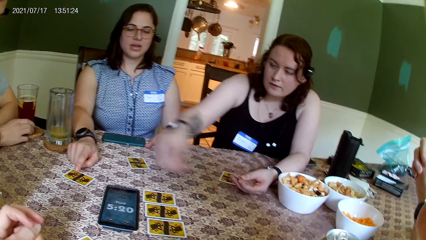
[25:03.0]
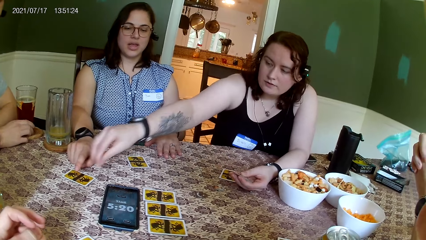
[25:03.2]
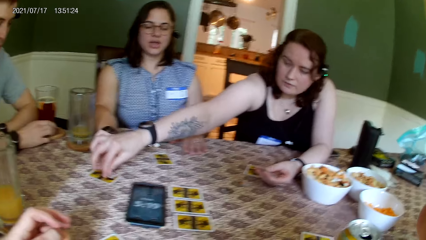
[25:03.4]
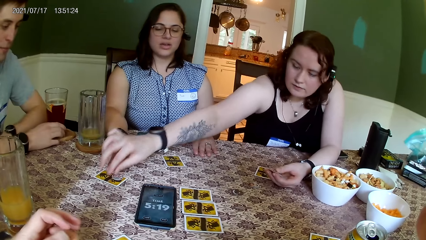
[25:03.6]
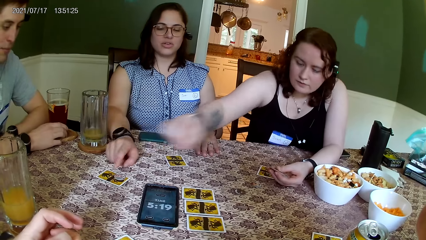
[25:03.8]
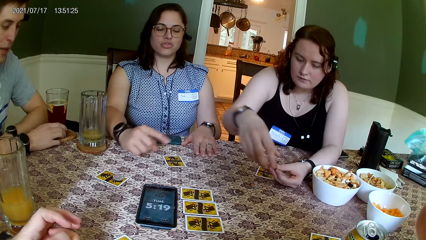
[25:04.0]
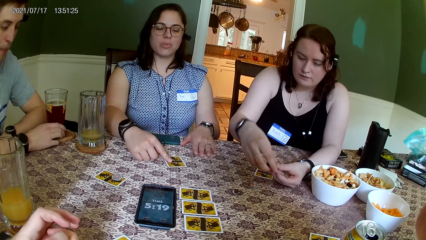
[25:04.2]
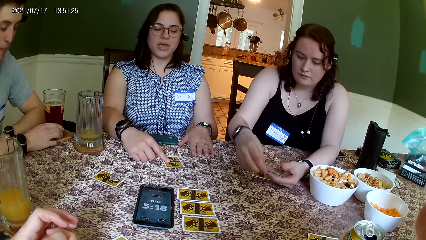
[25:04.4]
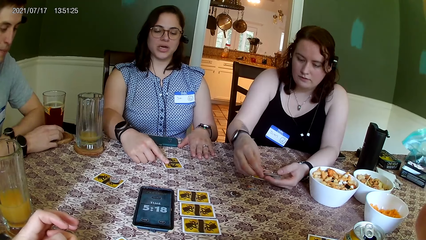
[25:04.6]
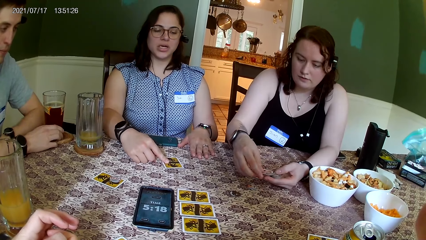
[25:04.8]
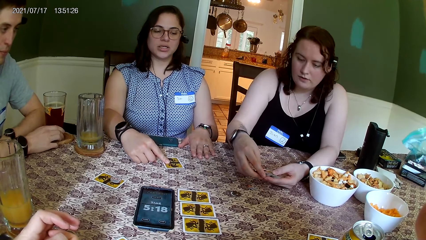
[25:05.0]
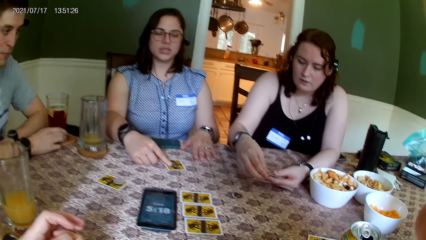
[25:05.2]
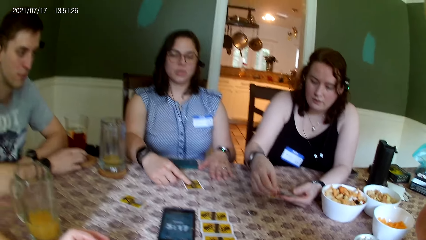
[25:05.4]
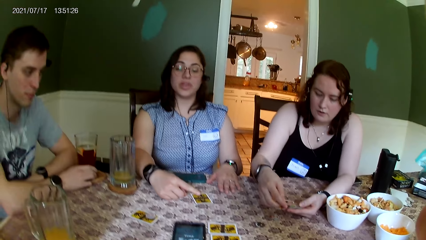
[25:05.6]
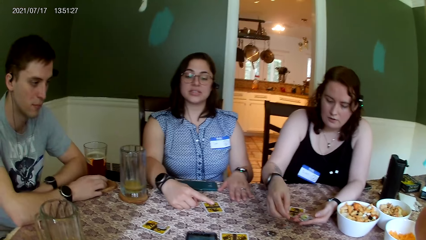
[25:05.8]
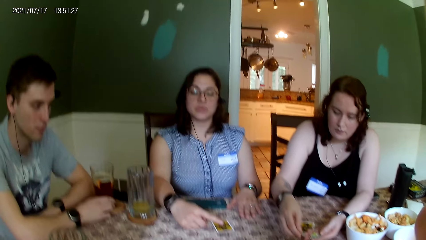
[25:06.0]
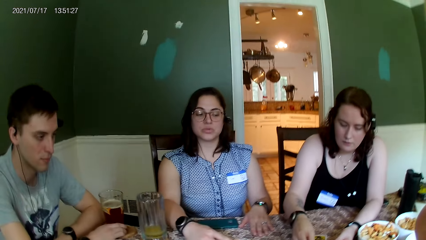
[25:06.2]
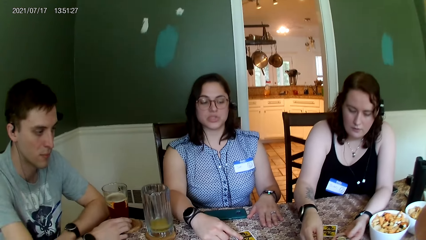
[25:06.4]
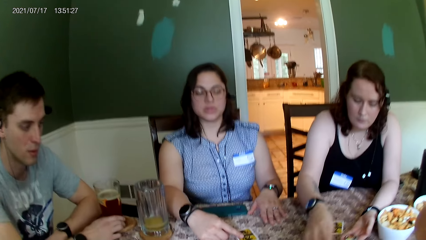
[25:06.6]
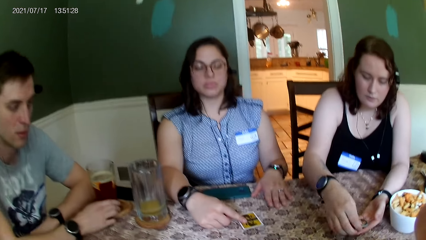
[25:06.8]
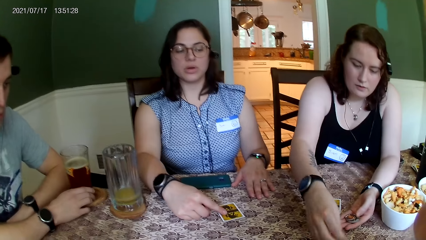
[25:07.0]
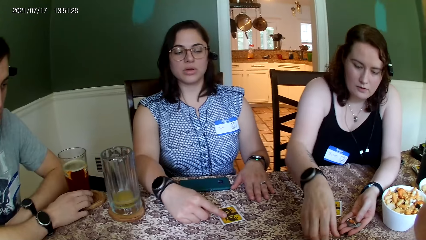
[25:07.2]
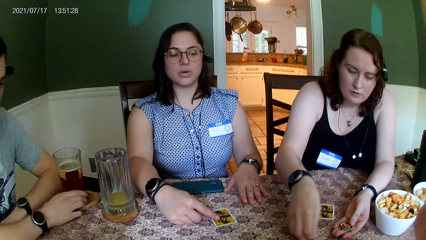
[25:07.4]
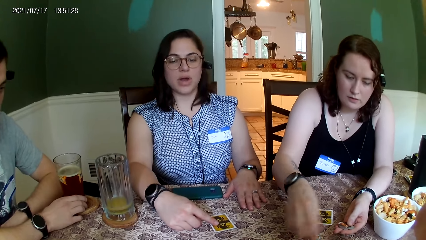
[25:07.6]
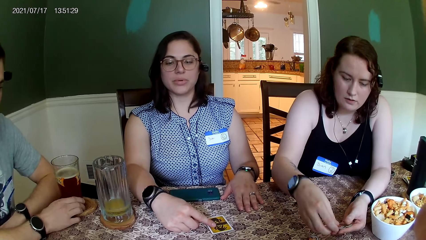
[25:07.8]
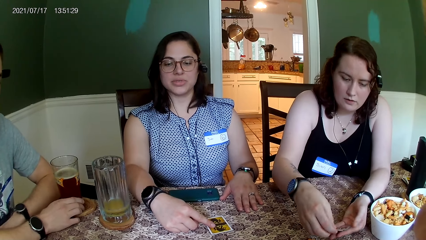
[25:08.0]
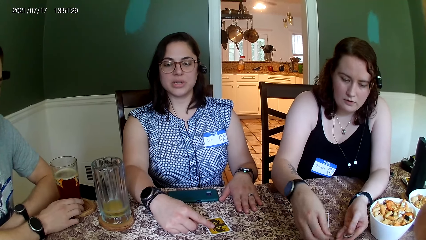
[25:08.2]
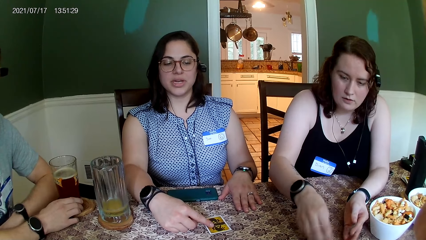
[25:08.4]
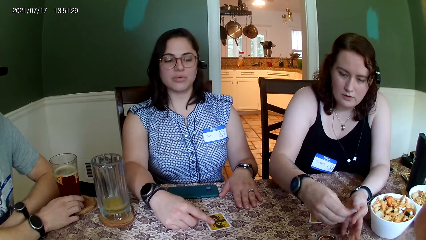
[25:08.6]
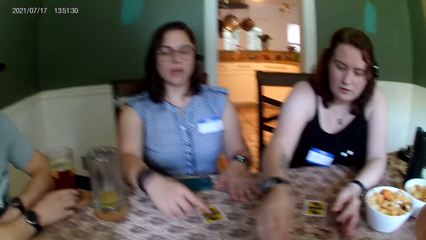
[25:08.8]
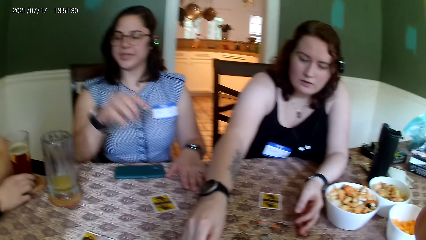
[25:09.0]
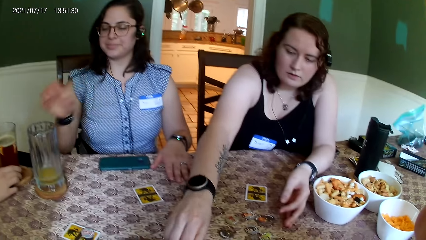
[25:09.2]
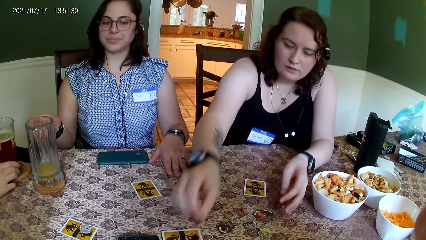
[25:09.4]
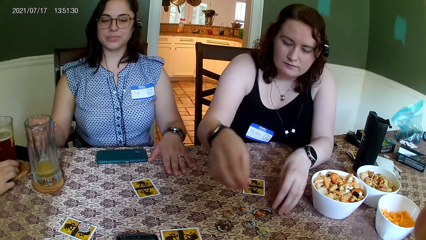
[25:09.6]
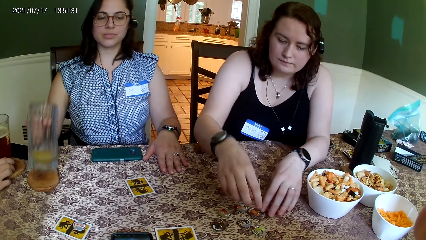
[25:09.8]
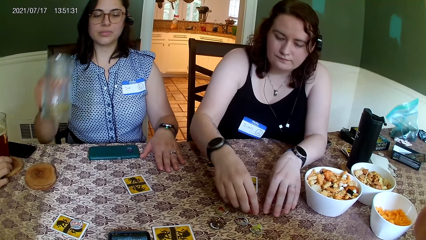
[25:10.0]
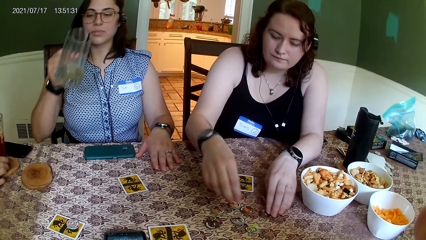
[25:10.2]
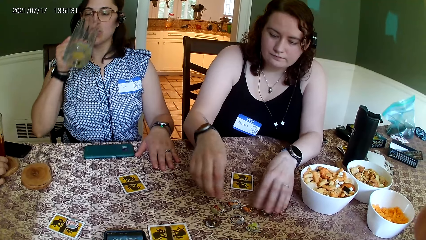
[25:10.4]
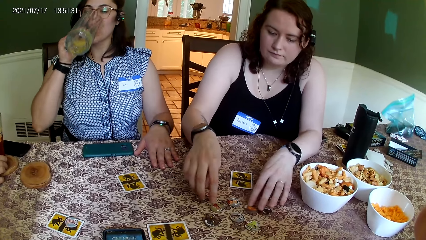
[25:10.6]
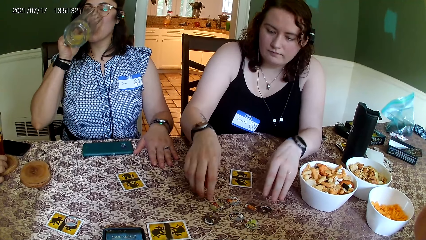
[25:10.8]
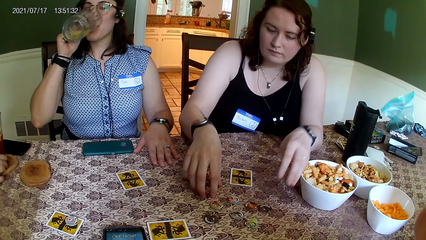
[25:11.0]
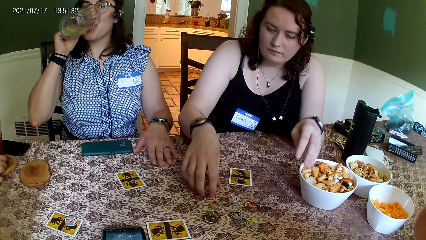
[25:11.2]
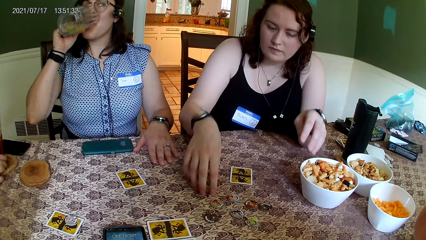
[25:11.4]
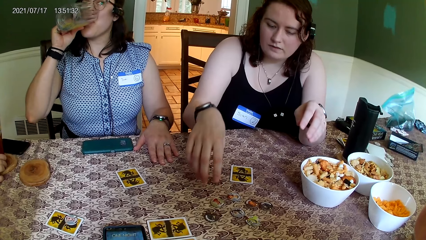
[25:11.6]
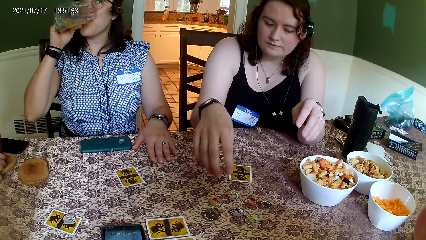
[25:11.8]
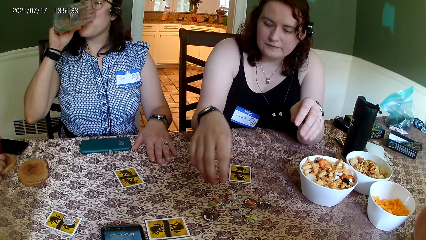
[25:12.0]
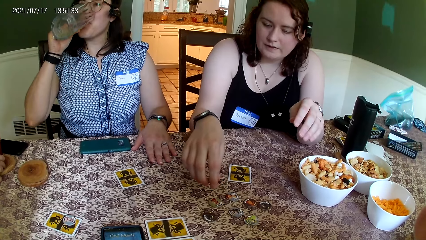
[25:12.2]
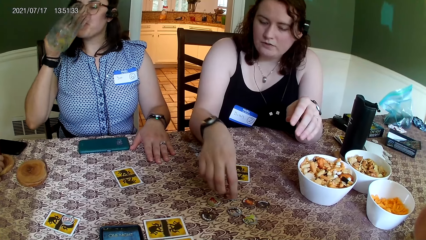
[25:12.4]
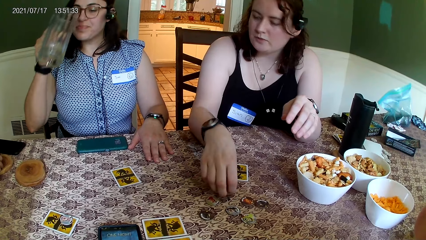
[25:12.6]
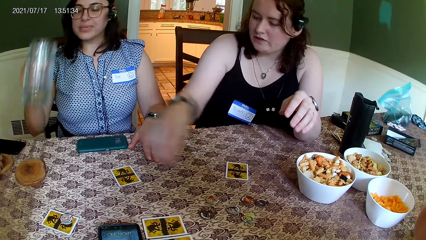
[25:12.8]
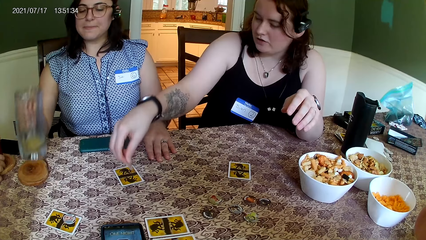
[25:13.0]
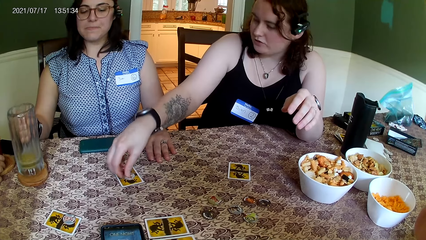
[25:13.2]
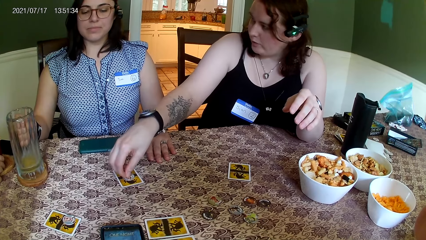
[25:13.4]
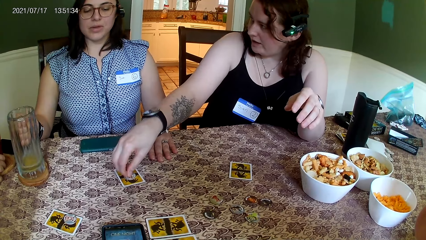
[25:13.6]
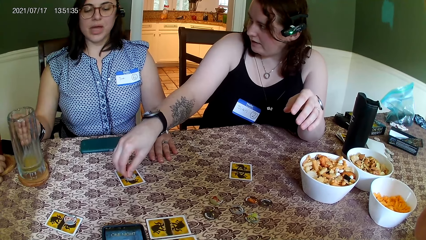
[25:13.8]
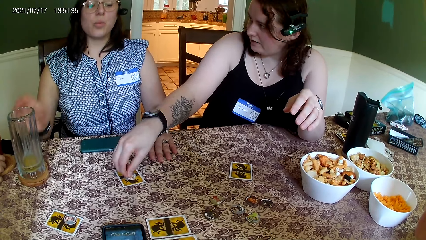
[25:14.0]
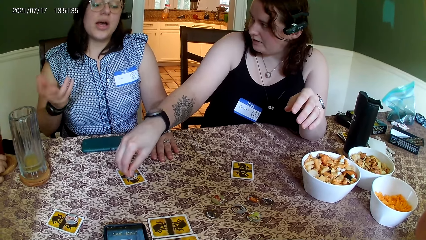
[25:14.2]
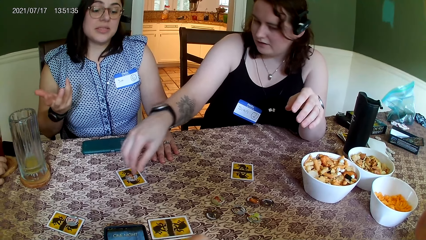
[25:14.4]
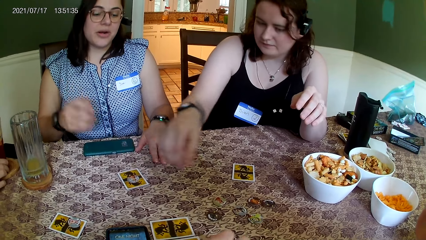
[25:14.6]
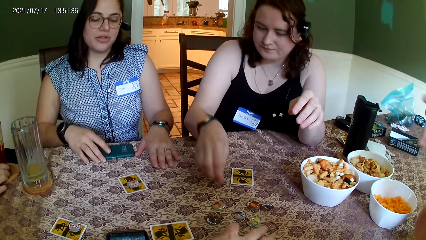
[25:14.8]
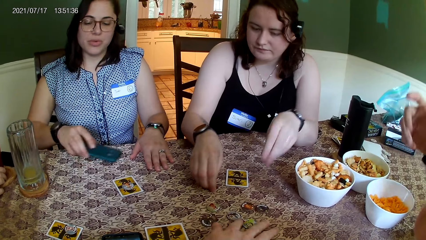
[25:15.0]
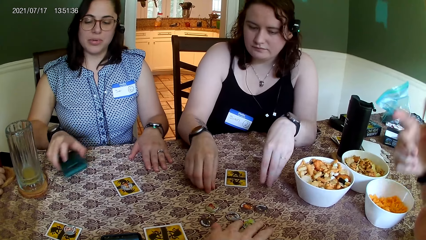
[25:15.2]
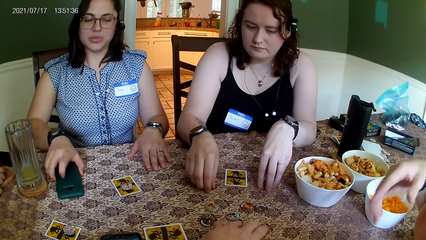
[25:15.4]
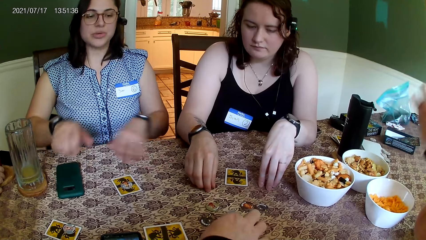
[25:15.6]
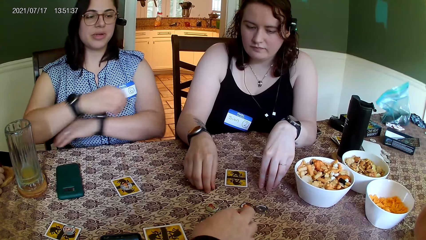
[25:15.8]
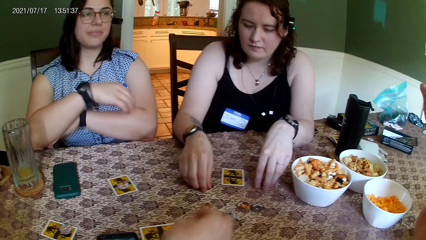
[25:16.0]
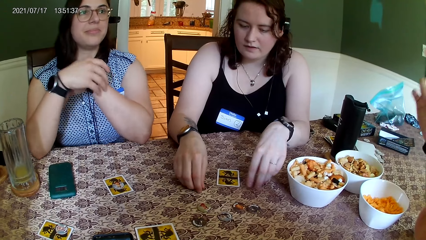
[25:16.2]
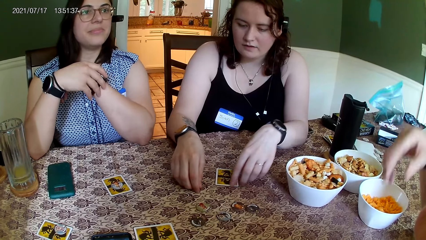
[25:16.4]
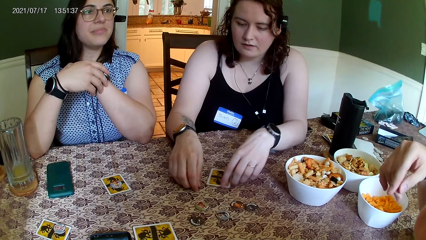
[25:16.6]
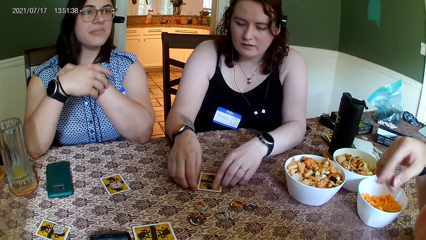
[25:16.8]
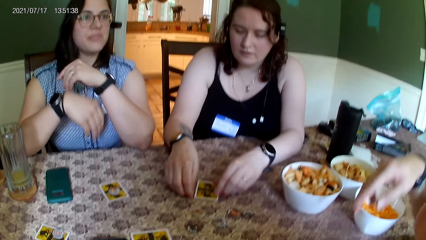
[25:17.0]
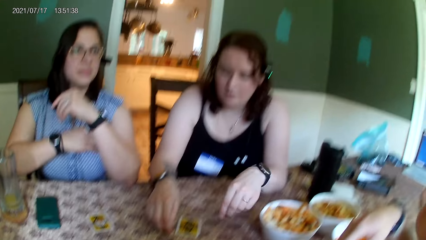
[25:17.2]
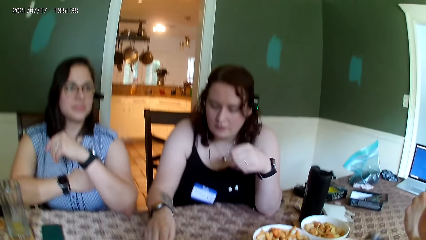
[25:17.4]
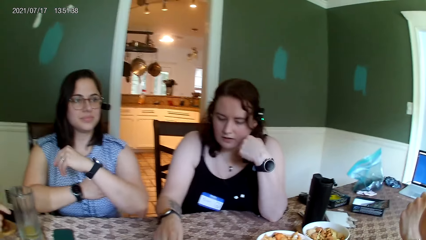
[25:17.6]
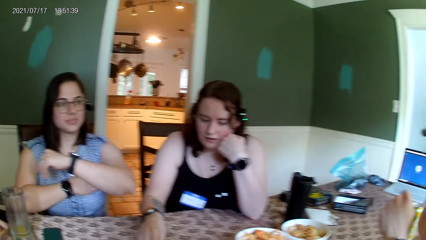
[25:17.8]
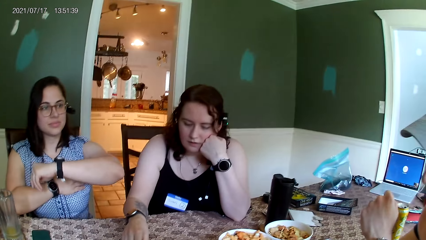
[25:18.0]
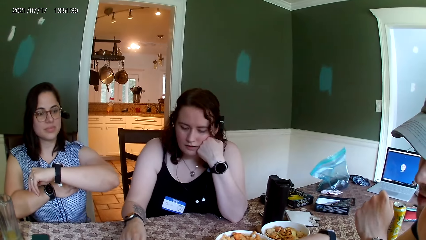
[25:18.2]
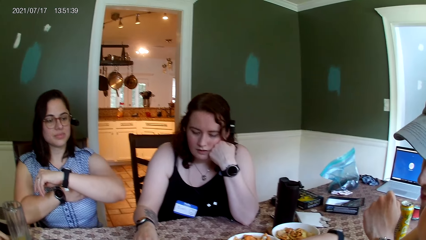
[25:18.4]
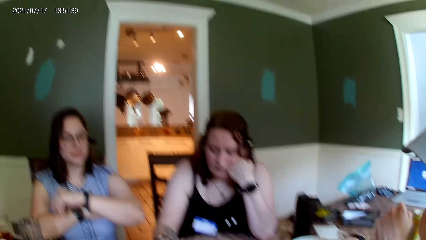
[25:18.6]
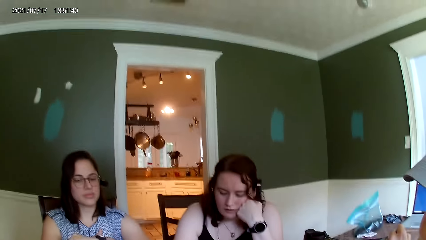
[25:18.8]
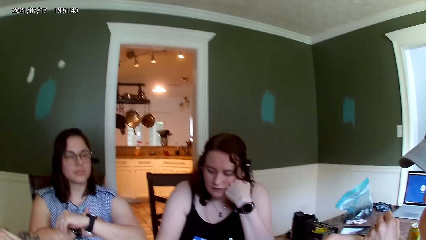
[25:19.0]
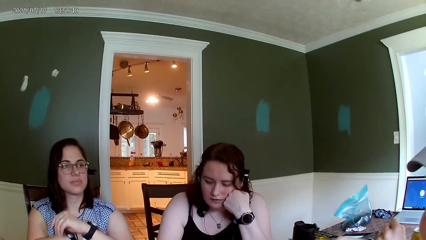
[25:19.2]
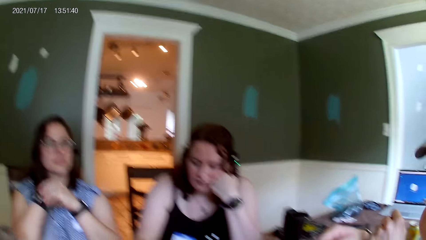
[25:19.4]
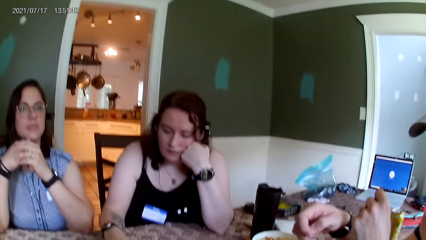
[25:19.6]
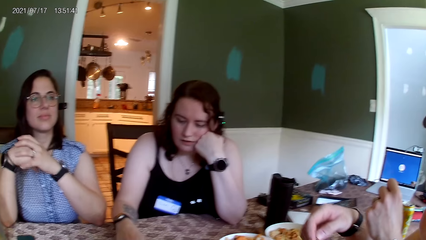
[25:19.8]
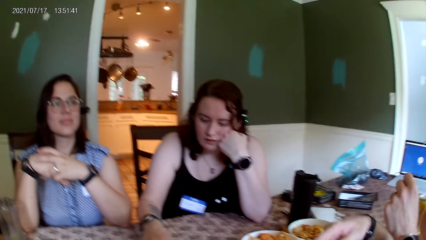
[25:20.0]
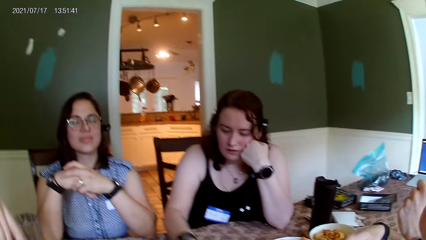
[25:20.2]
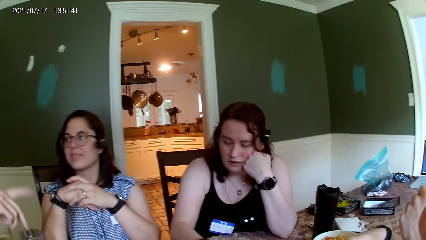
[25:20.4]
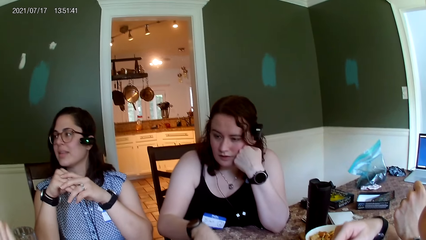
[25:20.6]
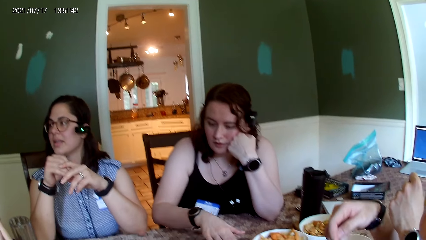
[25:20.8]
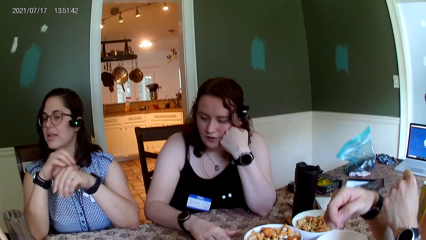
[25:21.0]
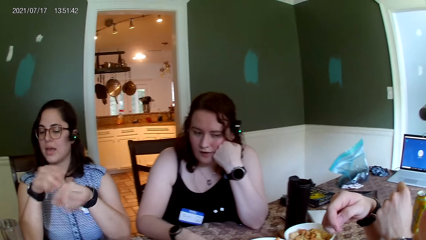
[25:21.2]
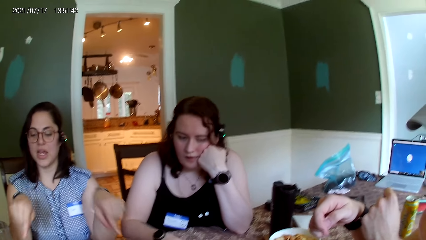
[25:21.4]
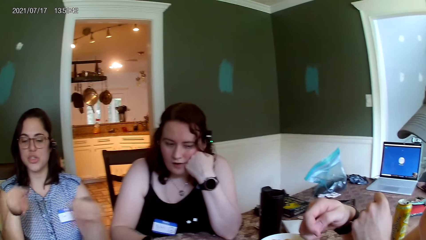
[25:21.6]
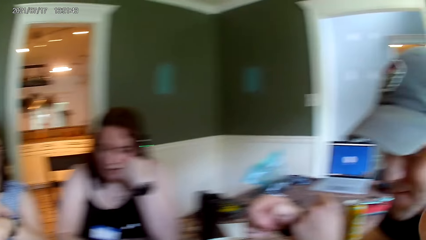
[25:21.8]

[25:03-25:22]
The camera wearer looks at the cards on the table. The woman takes a coin from her left hand with her right hand. She drops the coin on a card on the table with her right hand. Another woman places her right hand on a card on the table. The first woman searches through the stack of coins in her left hand with her right hand. The camera wearer looks at a person. They listen to the person. They look at another person. The first woman takes a coin from her left hand with her right hand. She takes a coin from her left hand with her right hand again. The other woman picks up the tumbler from the table with her right hand. The first woman adjusts the coins on the table with both hands. The other woman drinks orange juice from the tumbler in her right hand. The camera wearer looks at the round rubber on the table. The first woman picks up a coin from the table with her right hand and drops the coin on a card with her right hand. The other woman drops the tumbler on the table with her right hand. The camera wearer listens to the first person. The other woman picks up a phone from the table with her right hand. The first woman adjusts a coin on the table with her right hand. The other woman drops the phone on the table with her right hand. The camera wearer moves the hand. The first woman adjusts the card on the table with her left hand. The camera wearer talks.
